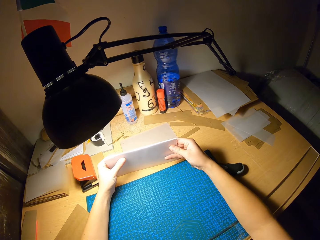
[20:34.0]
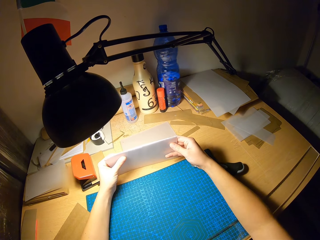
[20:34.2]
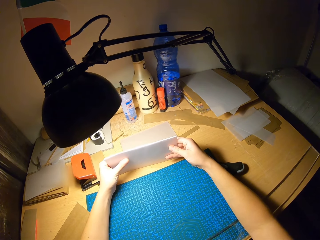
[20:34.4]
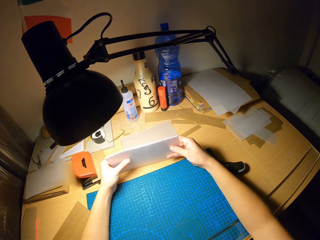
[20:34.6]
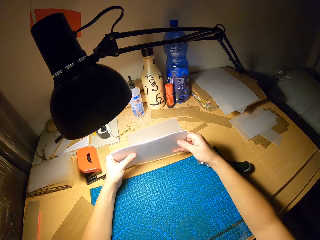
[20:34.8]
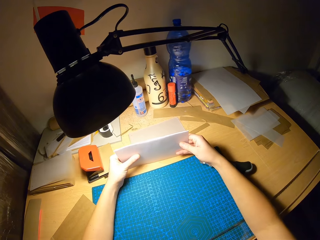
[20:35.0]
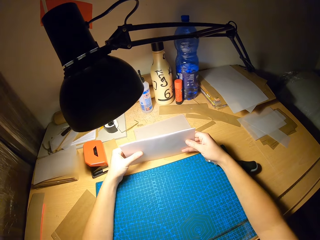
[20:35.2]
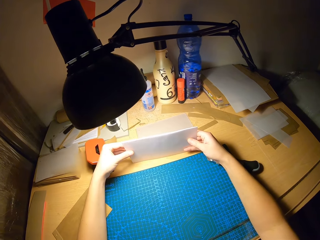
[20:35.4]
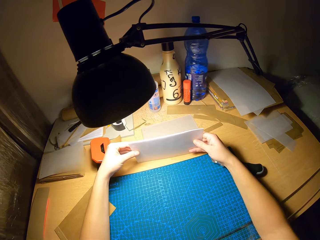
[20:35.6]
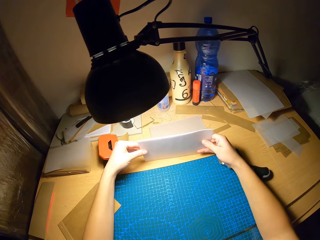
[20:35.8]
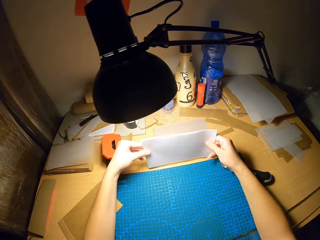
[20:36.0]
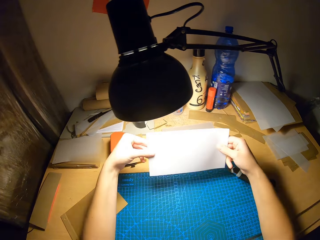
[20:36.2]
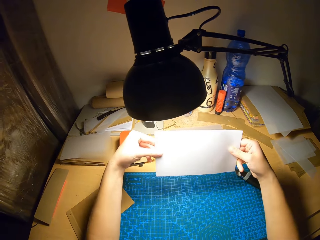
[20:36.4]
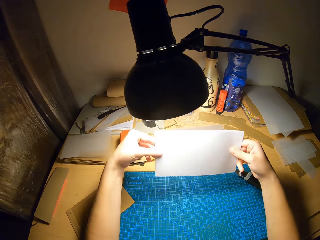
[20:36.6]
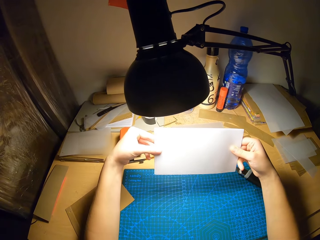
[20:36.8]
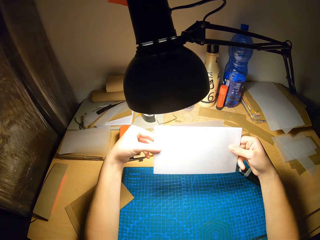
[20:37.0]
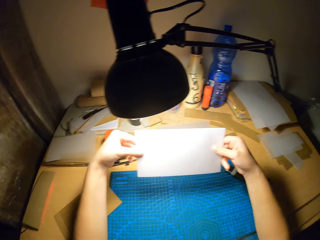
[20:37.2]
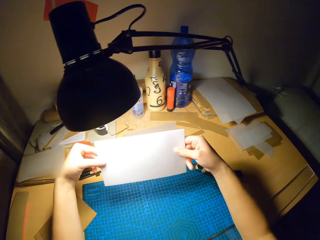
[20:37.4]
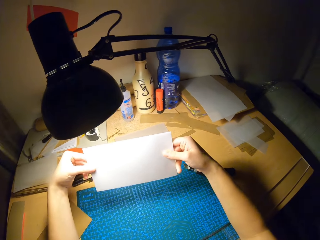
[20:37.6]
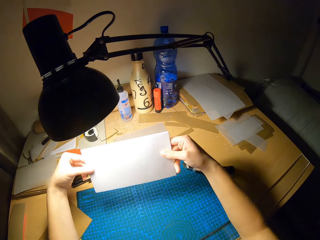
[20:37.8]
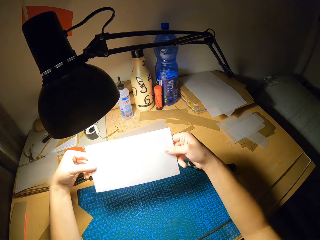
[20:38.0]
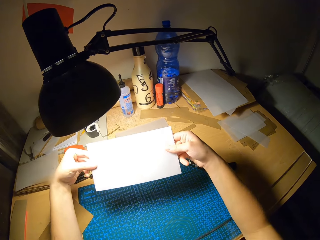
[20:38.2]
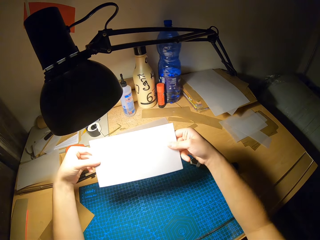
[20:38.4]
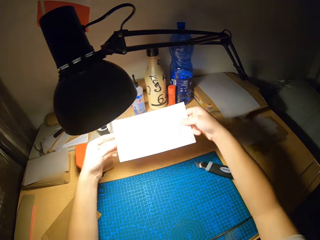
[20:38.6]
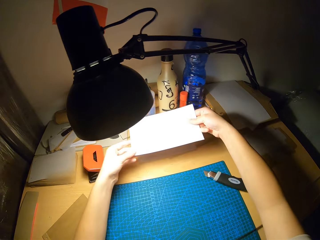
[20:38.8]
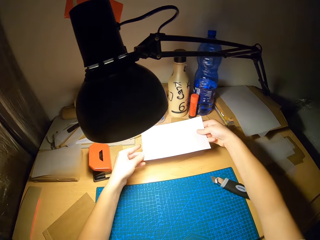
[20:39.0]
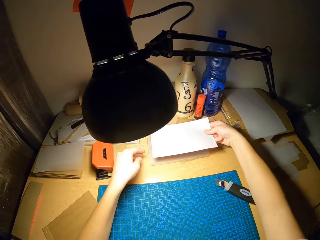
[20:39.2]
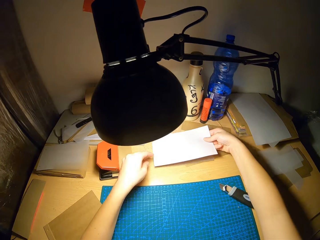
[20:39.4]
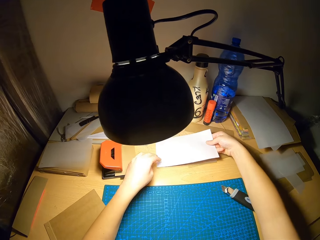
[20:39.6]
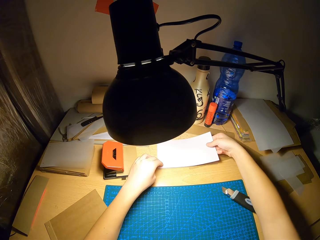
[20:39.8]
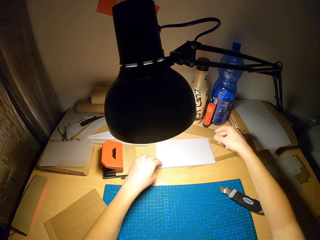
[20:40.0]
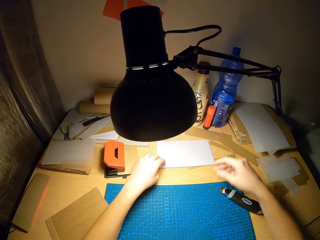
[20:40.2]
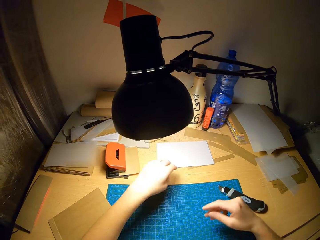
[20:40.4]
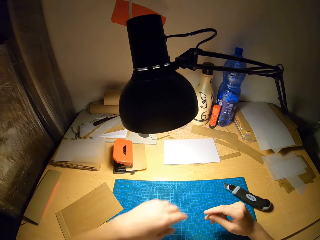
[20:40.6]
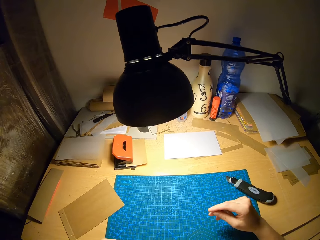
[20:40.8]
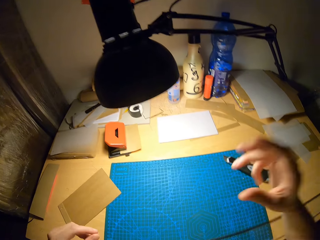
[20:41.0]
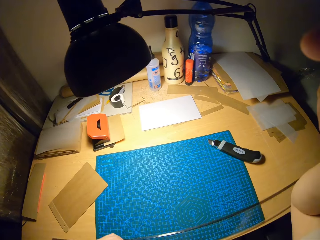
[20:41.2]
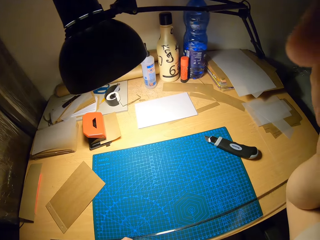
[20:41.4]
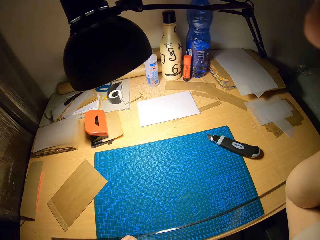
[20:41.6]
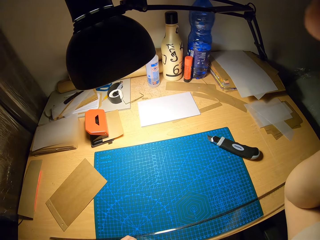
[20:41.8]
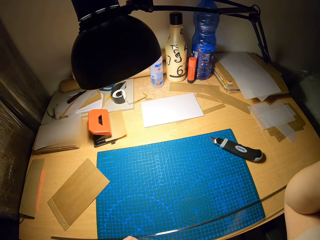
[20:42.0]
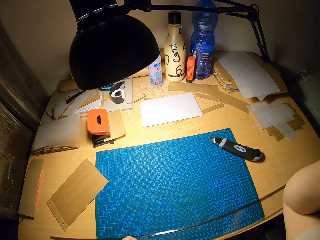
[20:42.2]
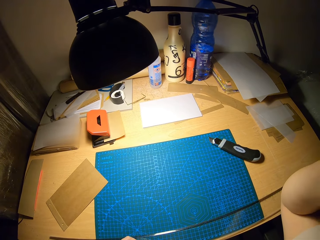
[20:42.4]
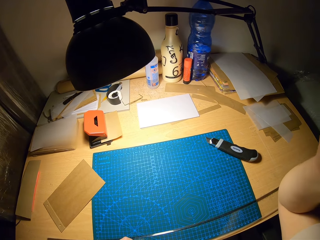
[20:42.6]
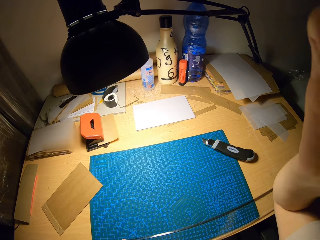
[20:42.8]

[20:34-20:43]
The camera wearer stares at the craft papers on the table. He drops the papers on the table with his right hand. He adjusts the camera with his right hand.
